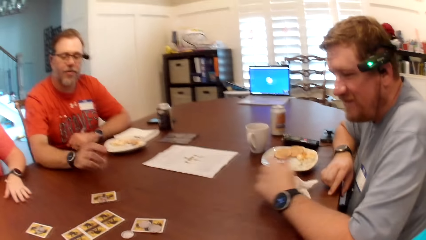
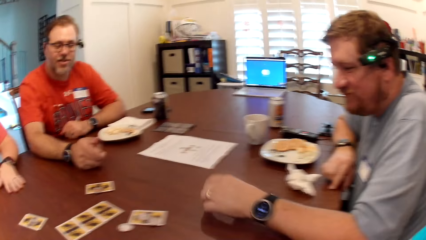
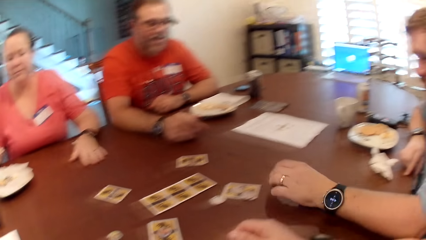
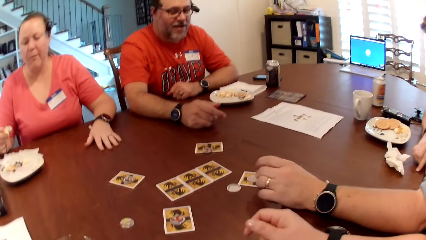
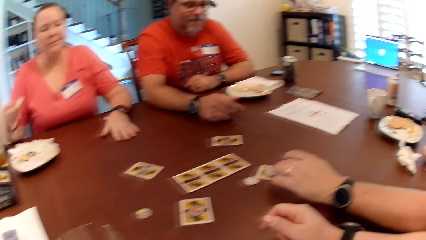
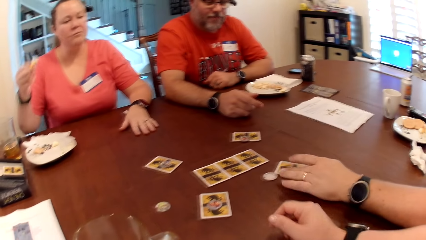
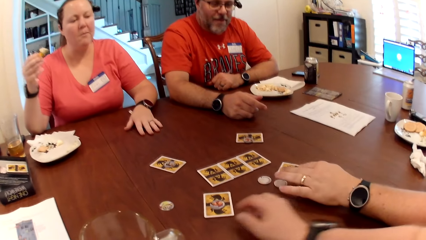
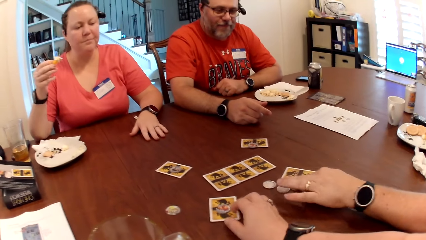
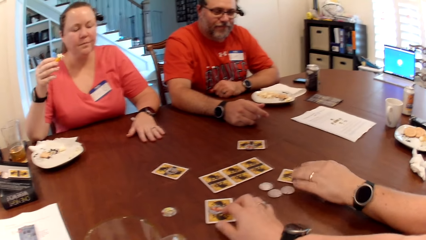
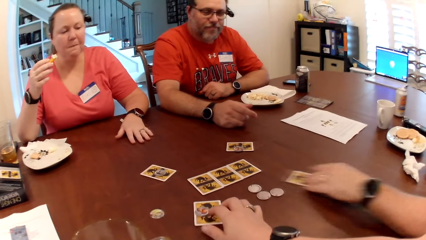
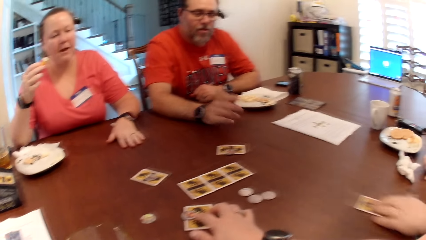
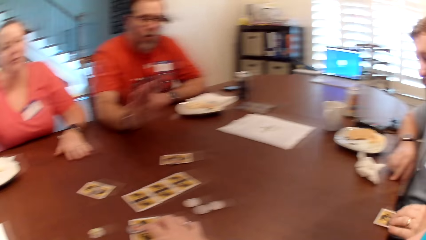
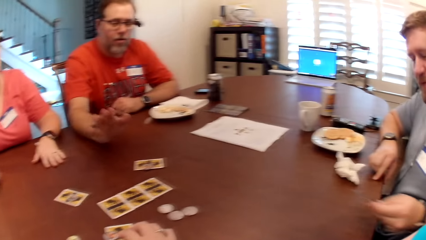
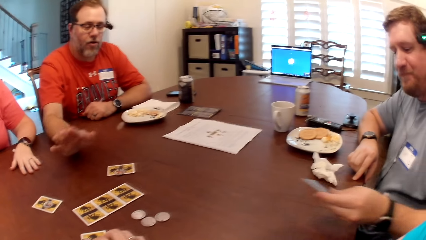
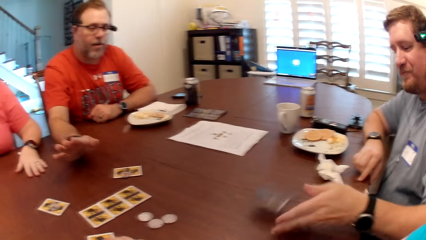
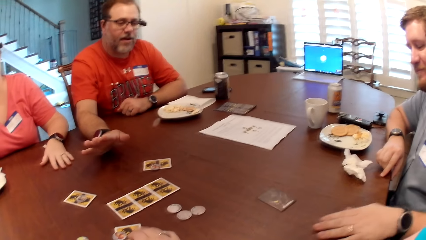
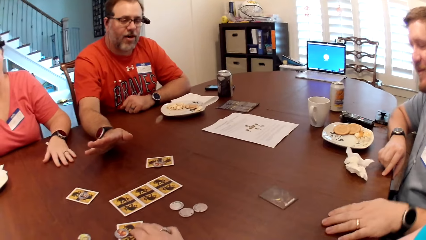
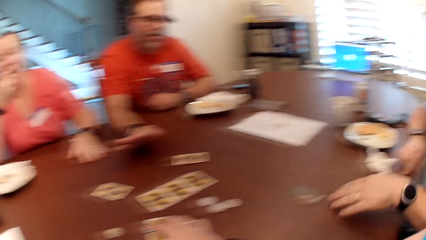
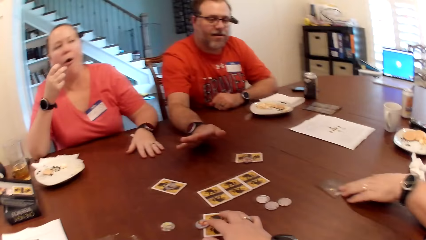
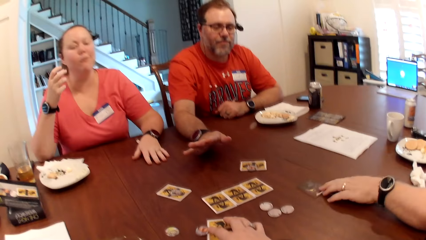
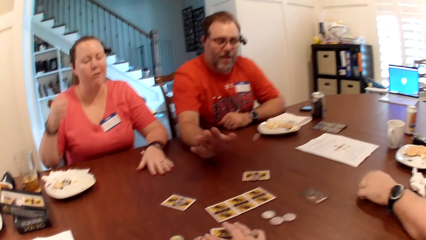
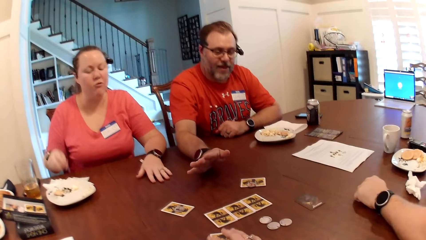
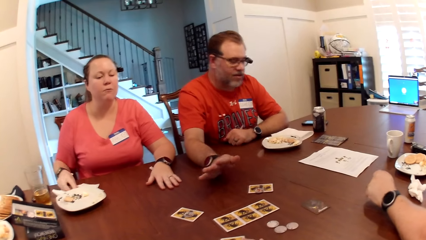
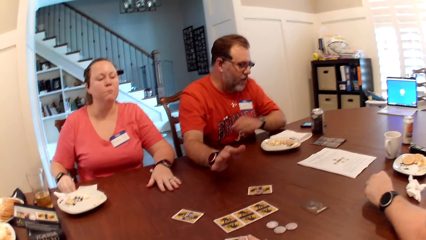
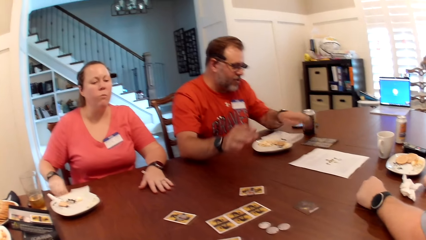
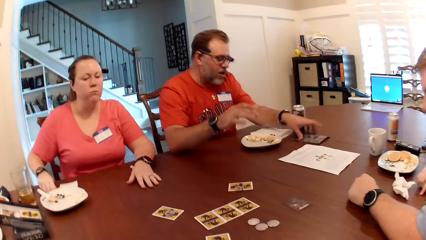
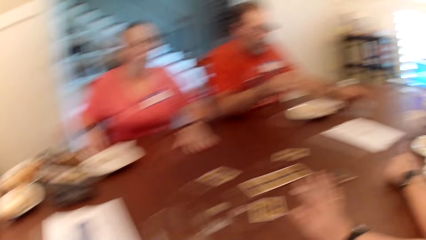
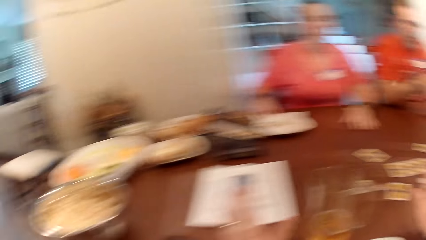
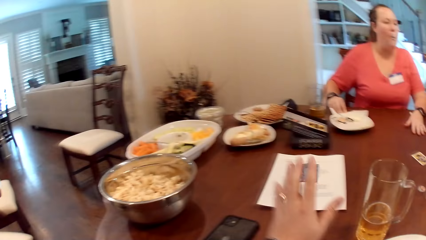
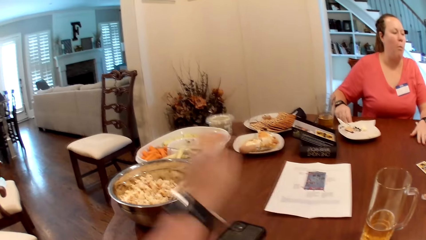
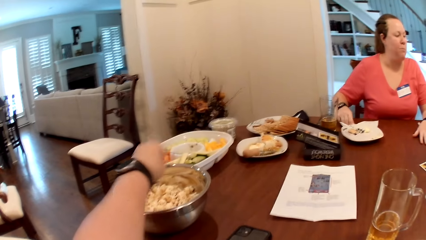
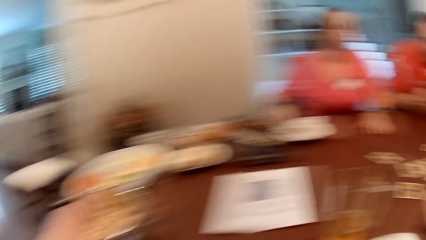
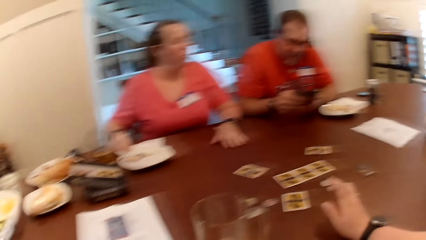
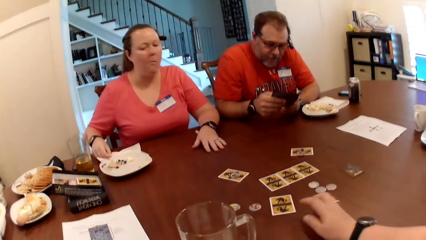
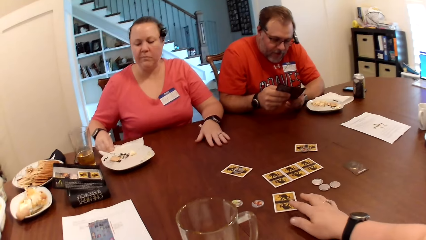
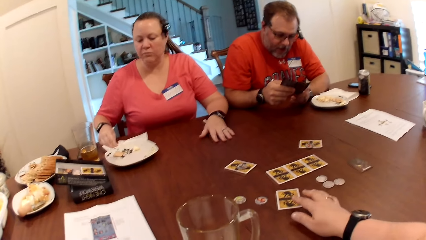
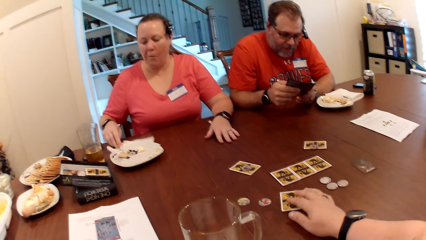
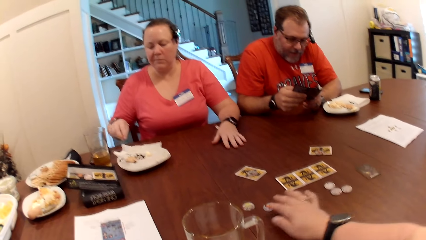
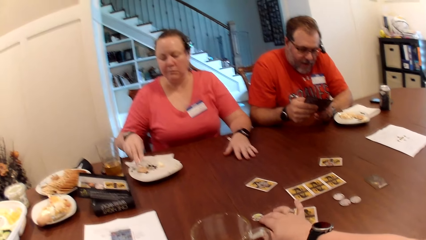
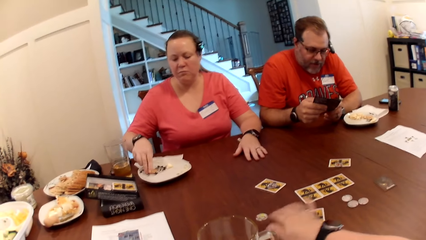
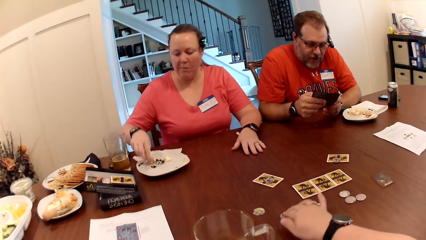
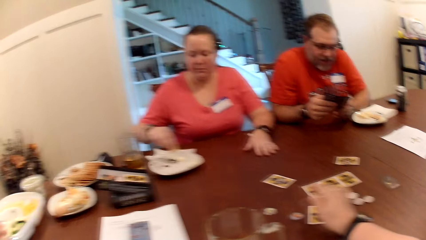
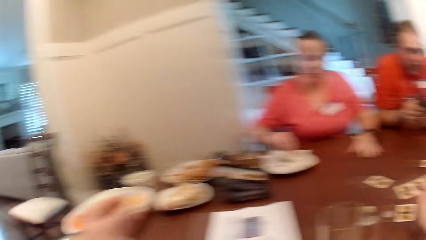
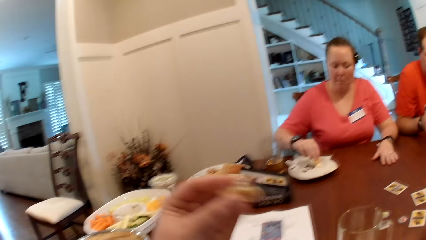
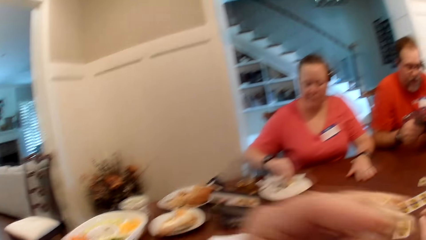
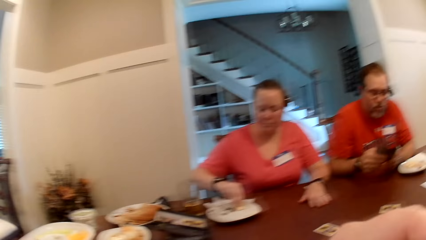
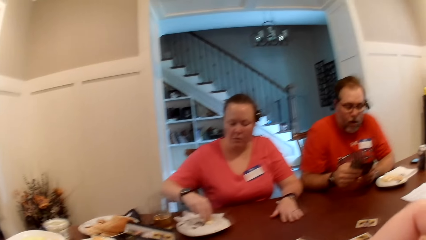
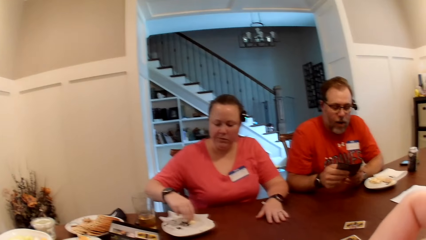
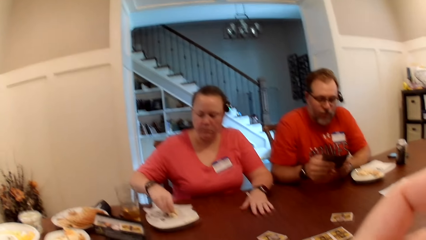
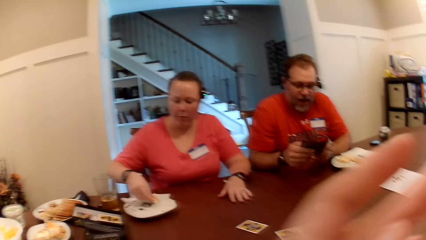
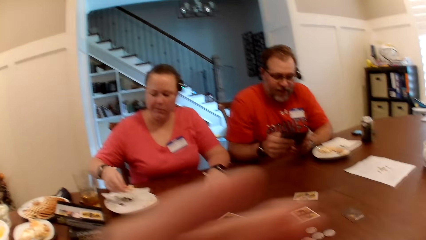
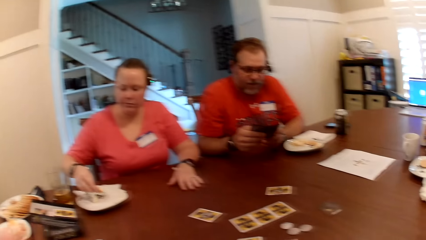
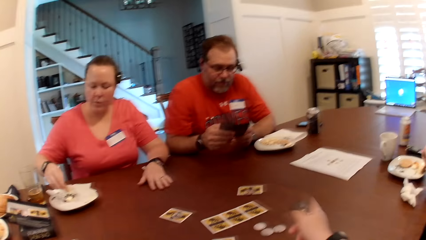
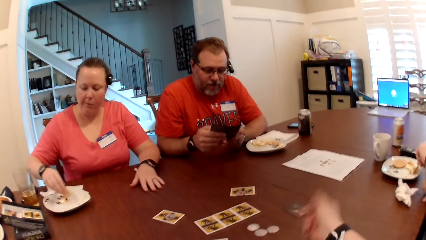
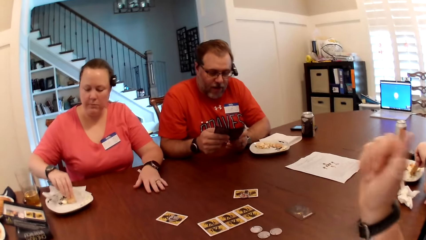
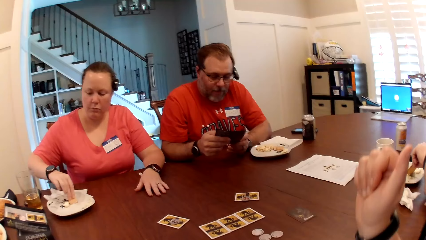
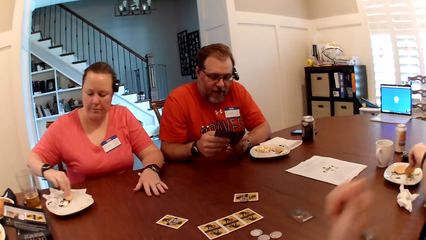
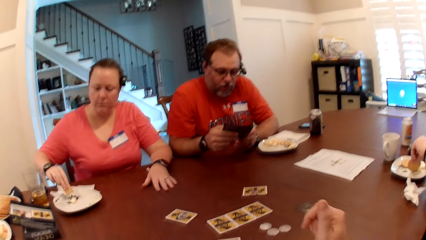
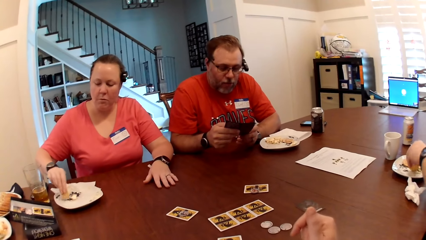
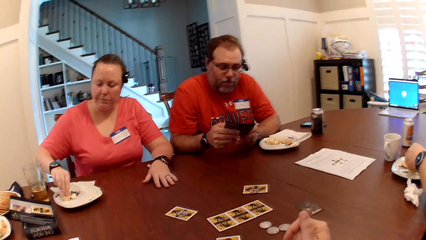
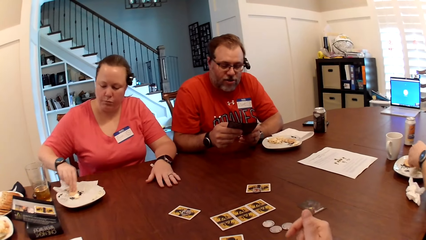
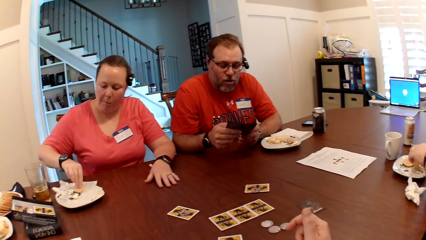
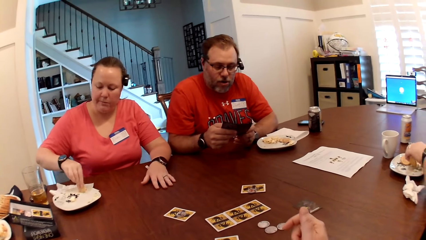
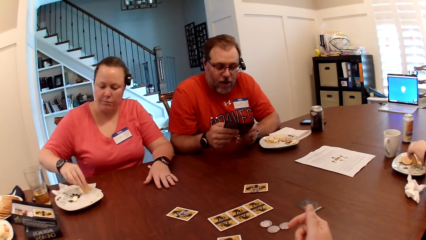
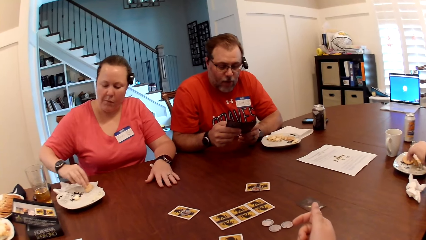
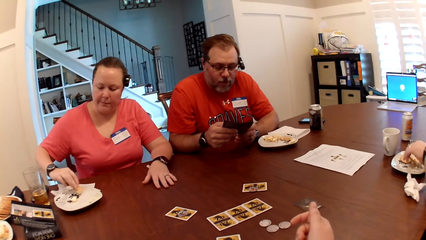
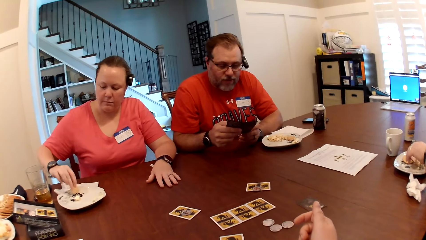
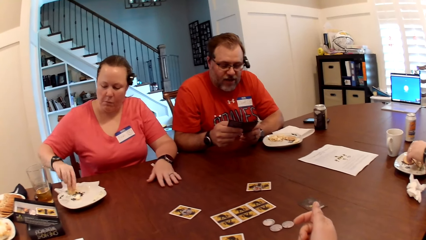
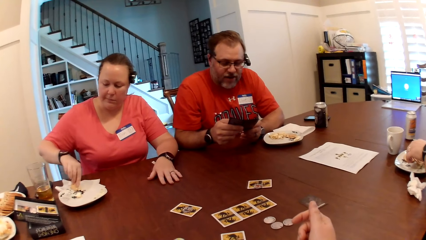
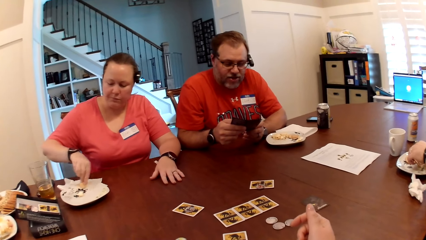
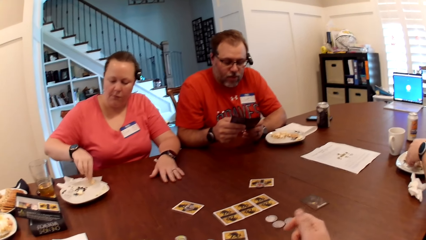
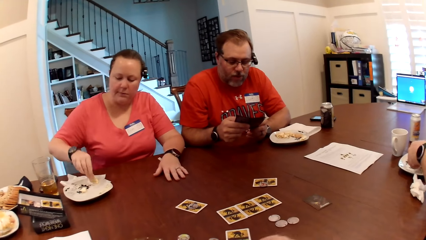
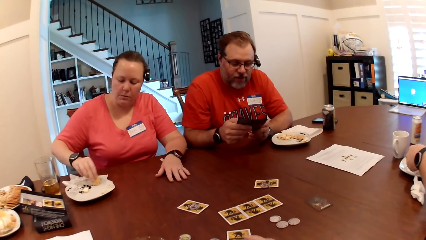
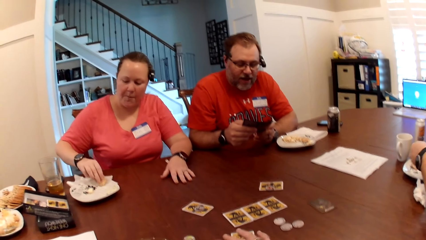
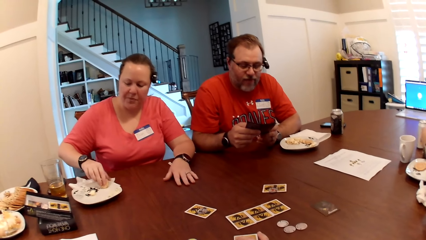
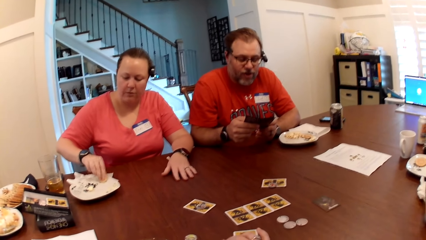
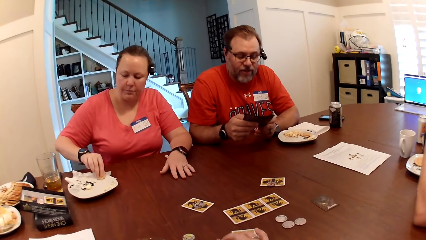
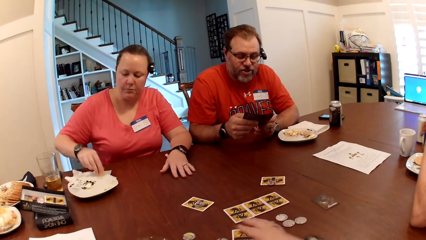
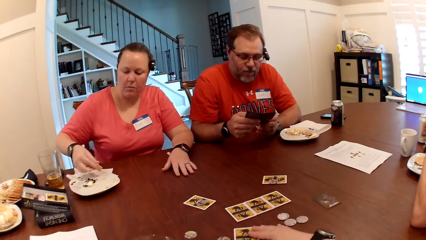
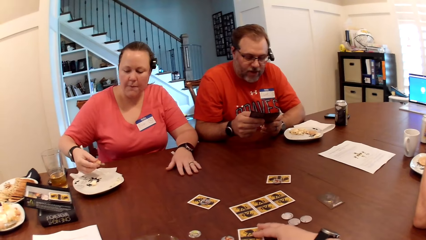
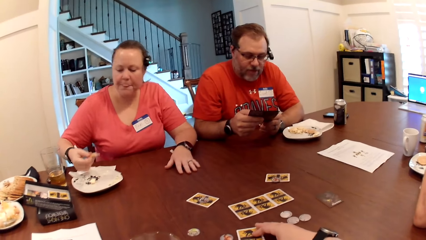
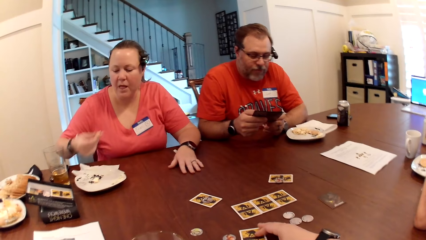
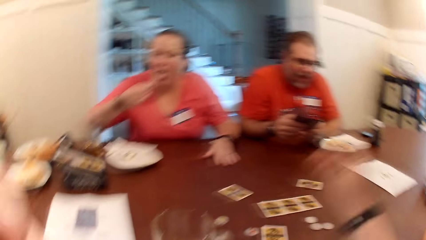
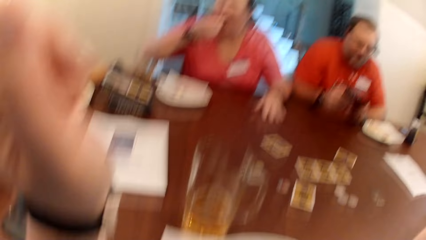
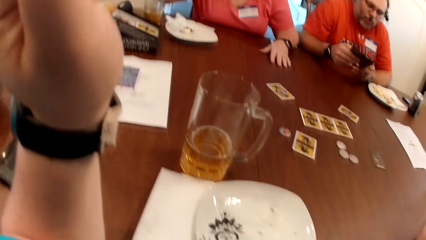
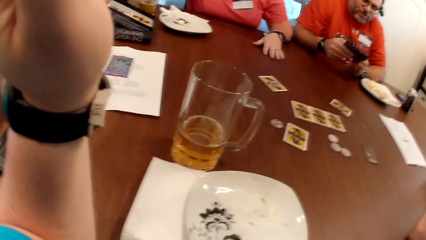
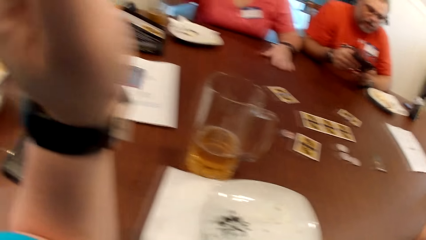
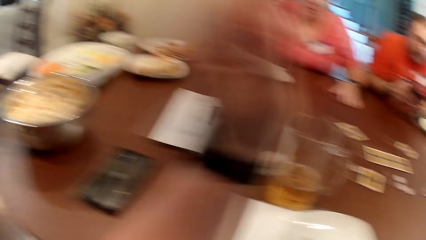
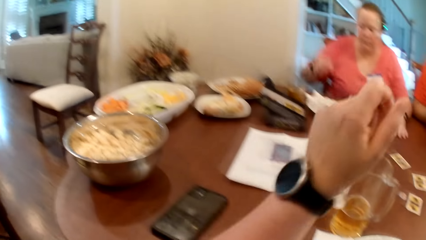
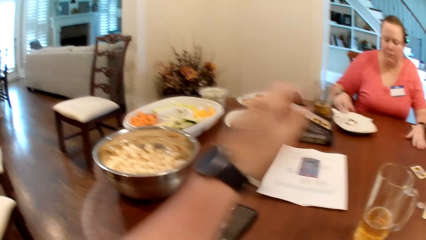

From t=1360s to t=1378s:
A man moves game tiles on the table with his left hand. The camera wearer moves a game tile on a card to the table with her right hand. Another man gestures with his right hand. The first man flips a card on the table with his left hand. The camera wearer moves the card. The first man moves the card on the table with his left hand. A woman wipes her right hand on the paper napkin. The second man picks up a game rulebook on the table with his left hand. A third man picks up a note from the table with his left hand. The camera wearer takes popcorn from a bowl on the table with her left hand. She moves some chips on the table with her right hand. Another woman takes a biscuit and chocolate from a plate on the table with her right hand. The camera wearer eats the popcorn in her left hand. A fourth man takes a biscuit and chocolate from the plate on the table with his left hand. The other woman eats the biscuit and chocolate in her right hand.
